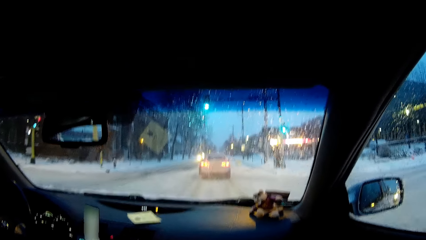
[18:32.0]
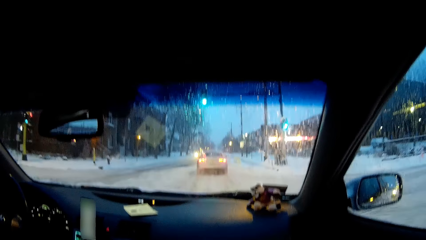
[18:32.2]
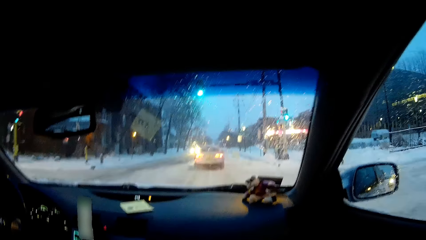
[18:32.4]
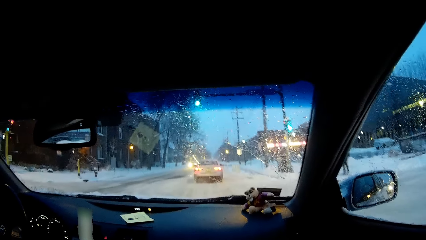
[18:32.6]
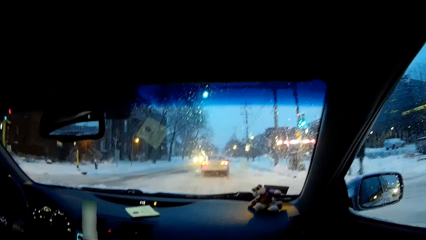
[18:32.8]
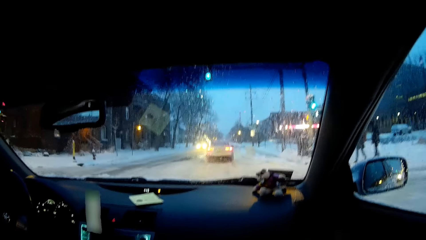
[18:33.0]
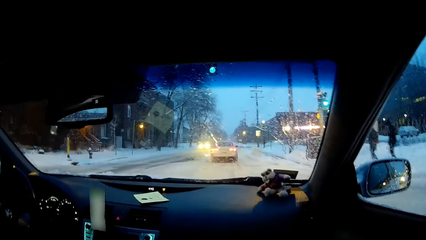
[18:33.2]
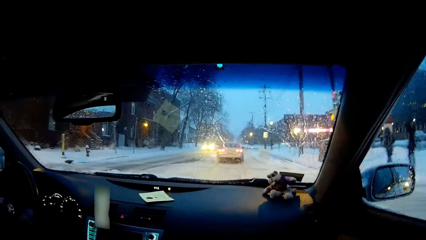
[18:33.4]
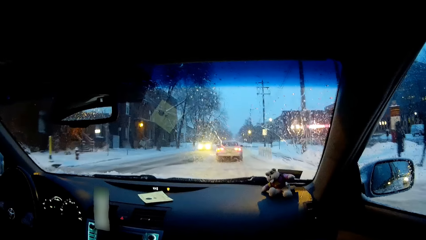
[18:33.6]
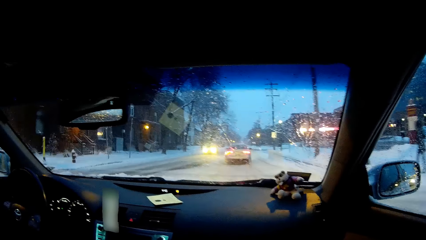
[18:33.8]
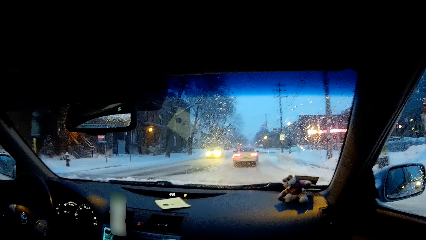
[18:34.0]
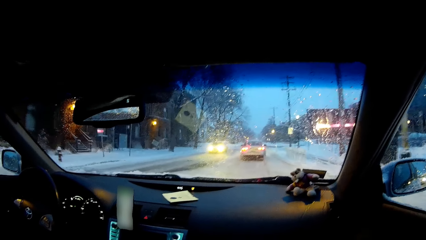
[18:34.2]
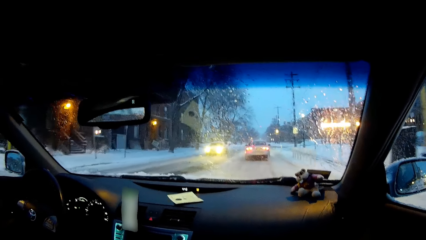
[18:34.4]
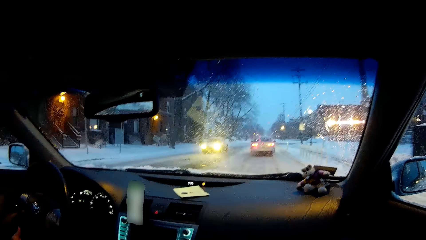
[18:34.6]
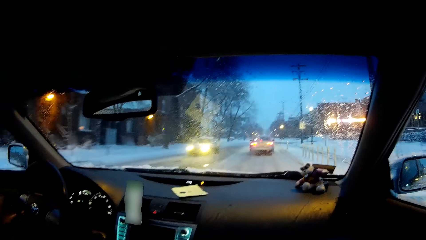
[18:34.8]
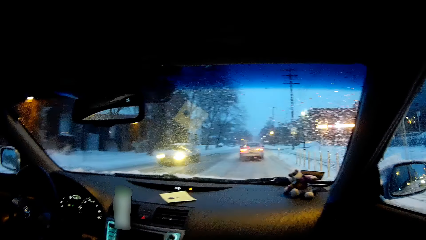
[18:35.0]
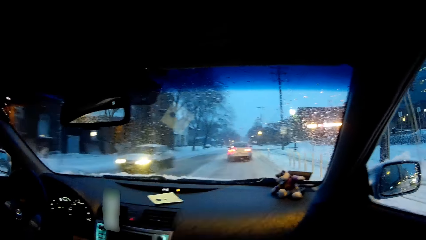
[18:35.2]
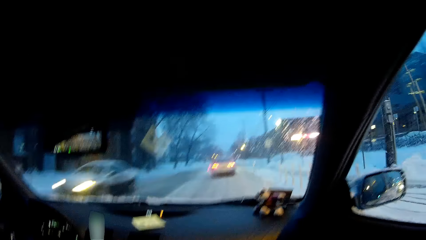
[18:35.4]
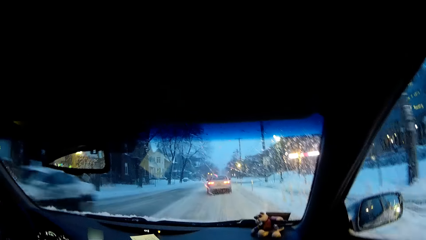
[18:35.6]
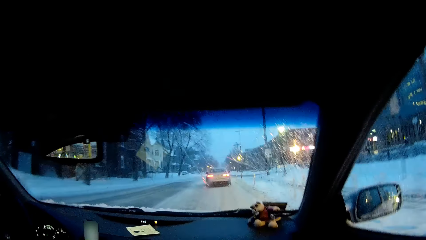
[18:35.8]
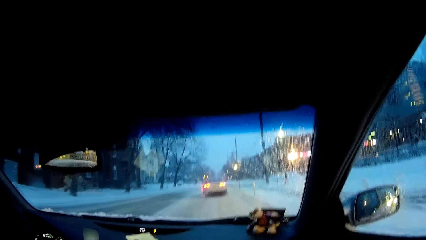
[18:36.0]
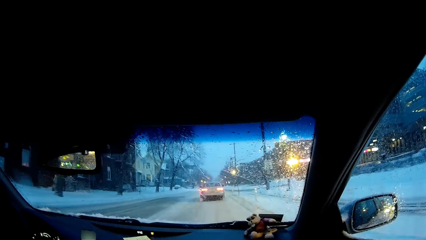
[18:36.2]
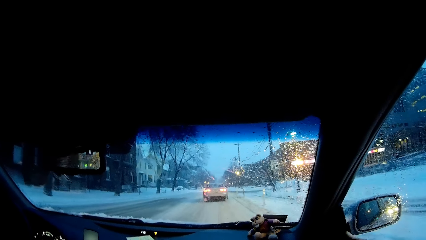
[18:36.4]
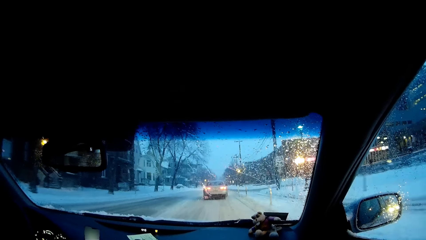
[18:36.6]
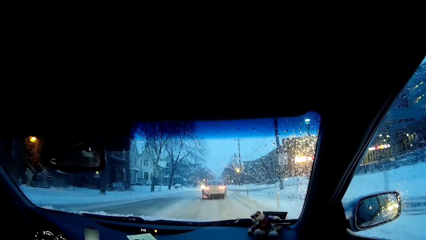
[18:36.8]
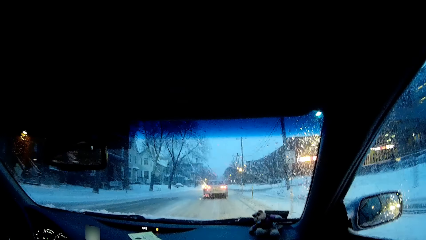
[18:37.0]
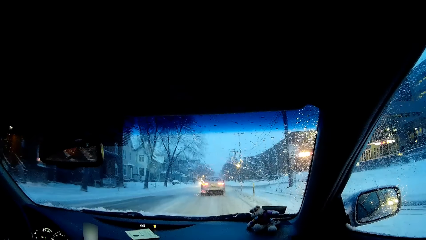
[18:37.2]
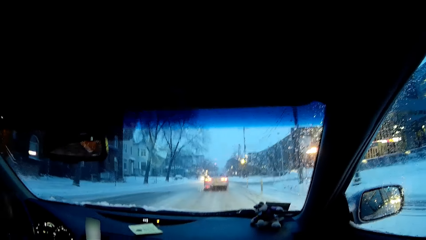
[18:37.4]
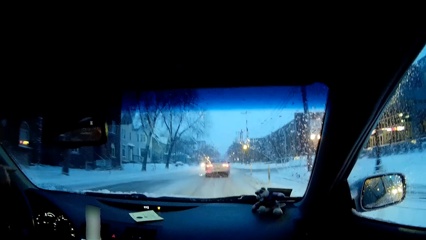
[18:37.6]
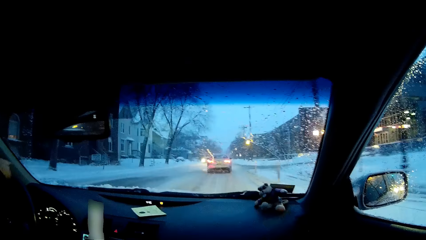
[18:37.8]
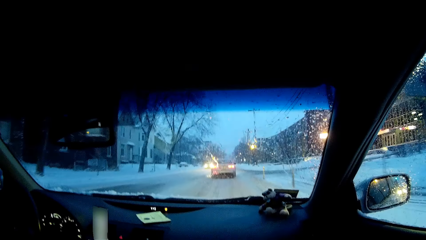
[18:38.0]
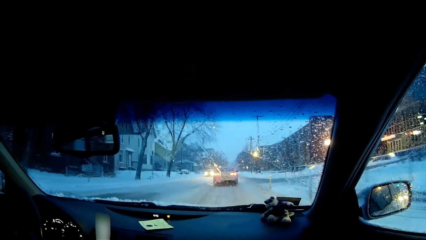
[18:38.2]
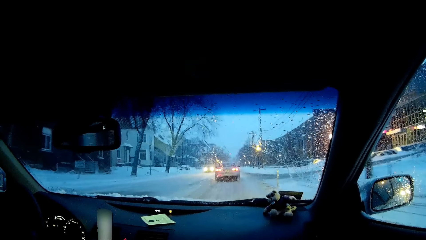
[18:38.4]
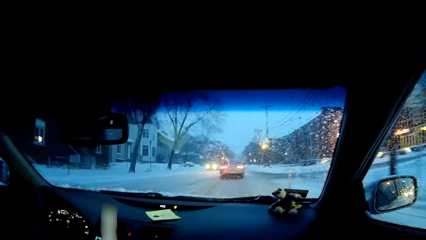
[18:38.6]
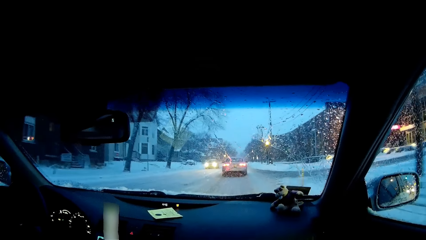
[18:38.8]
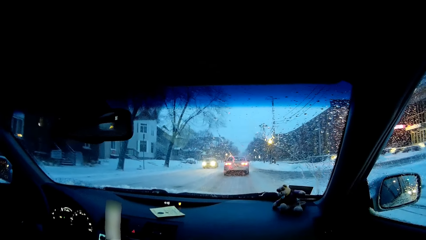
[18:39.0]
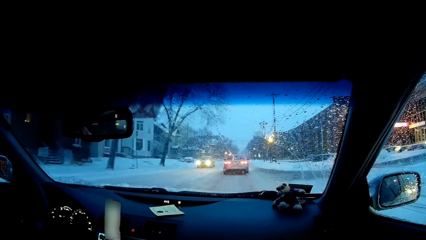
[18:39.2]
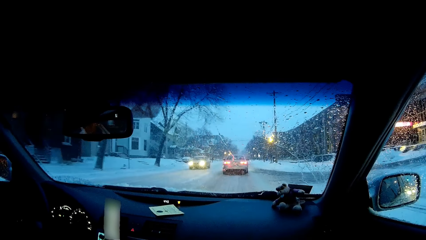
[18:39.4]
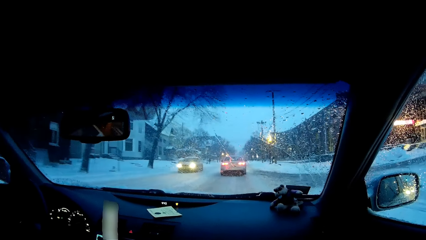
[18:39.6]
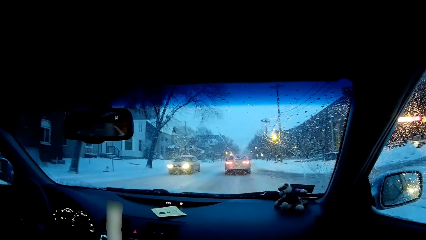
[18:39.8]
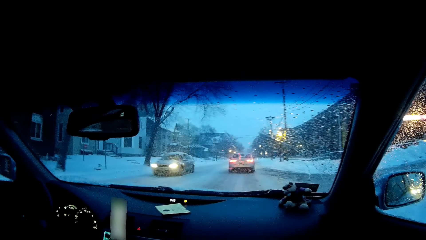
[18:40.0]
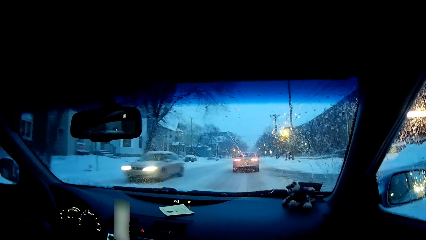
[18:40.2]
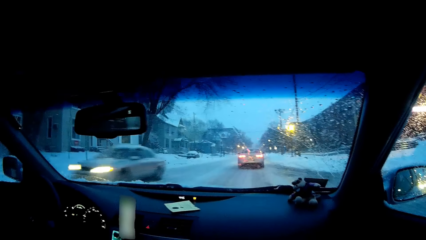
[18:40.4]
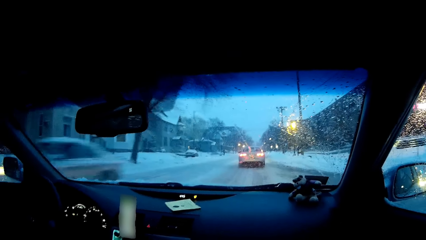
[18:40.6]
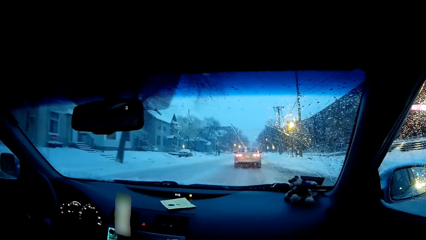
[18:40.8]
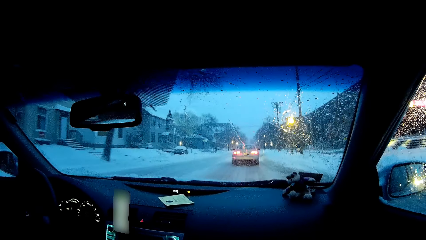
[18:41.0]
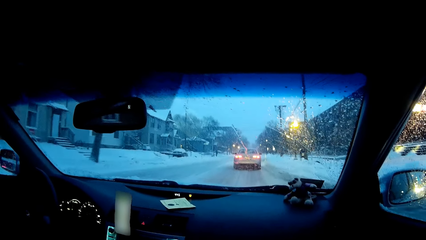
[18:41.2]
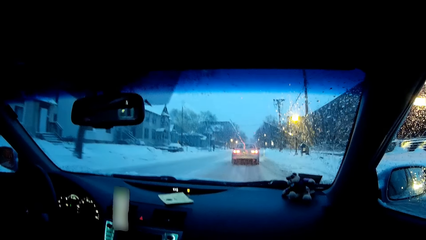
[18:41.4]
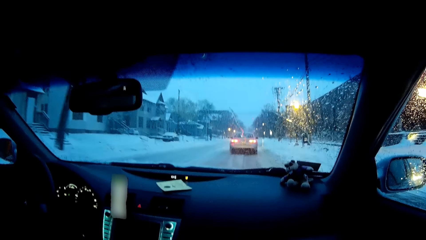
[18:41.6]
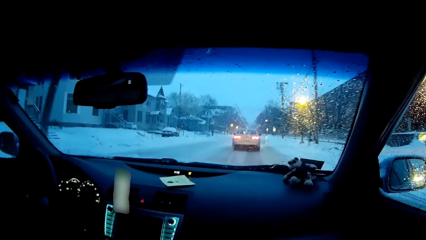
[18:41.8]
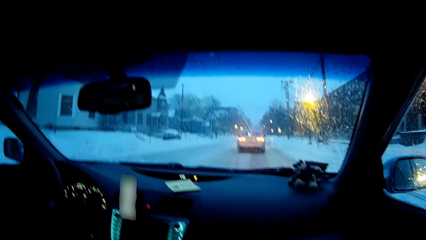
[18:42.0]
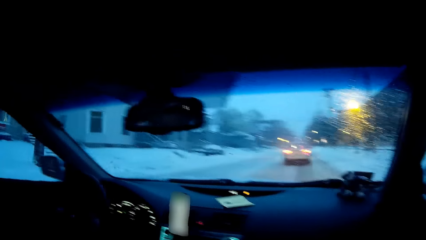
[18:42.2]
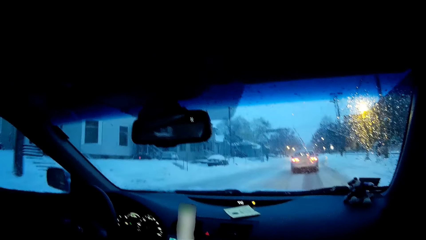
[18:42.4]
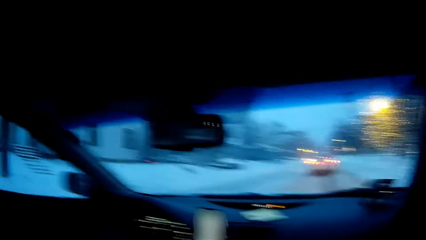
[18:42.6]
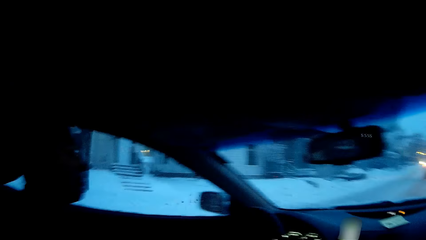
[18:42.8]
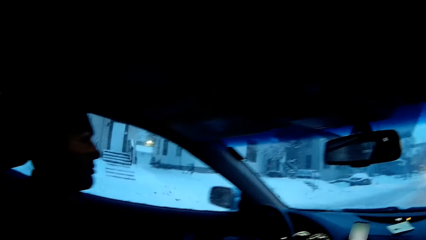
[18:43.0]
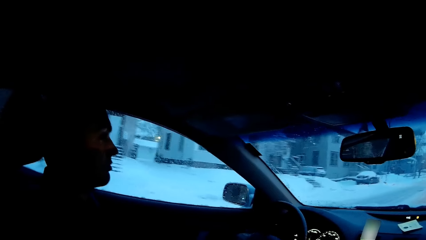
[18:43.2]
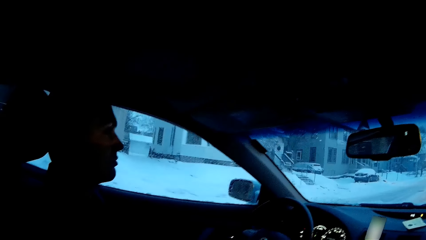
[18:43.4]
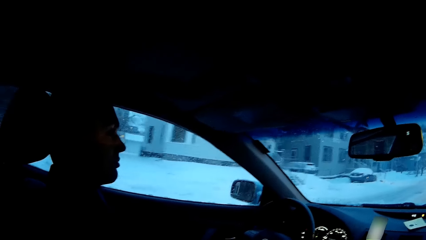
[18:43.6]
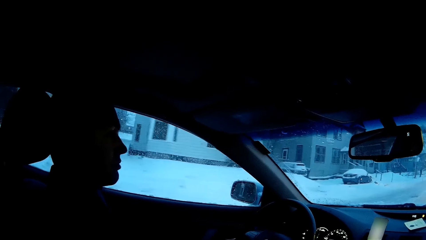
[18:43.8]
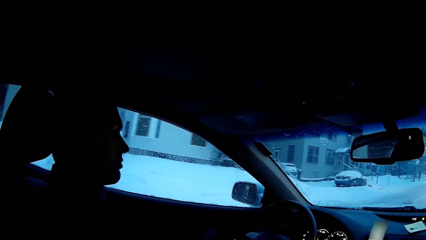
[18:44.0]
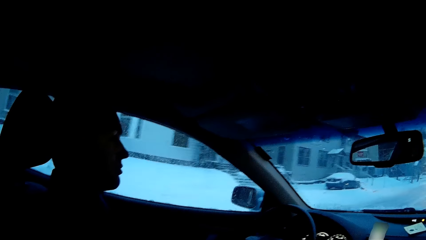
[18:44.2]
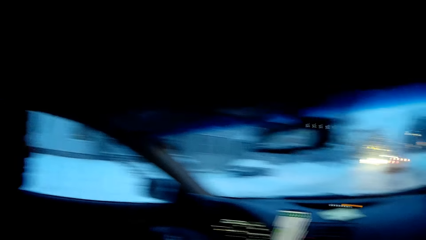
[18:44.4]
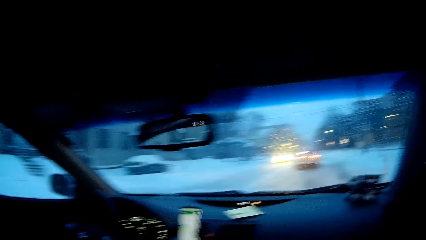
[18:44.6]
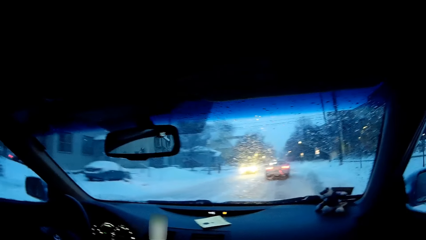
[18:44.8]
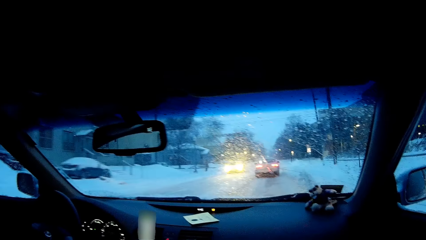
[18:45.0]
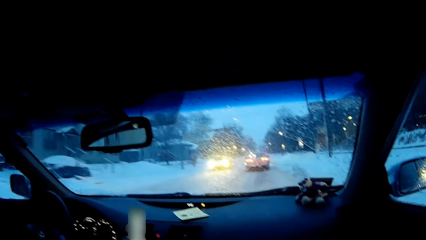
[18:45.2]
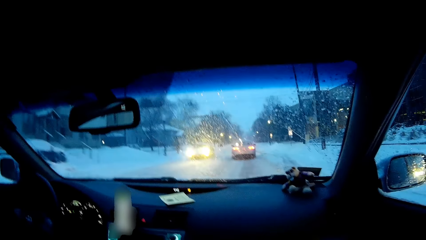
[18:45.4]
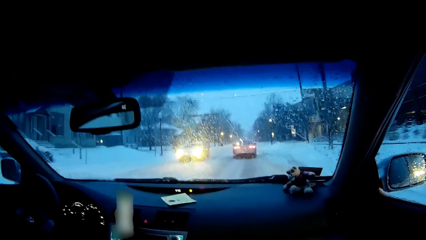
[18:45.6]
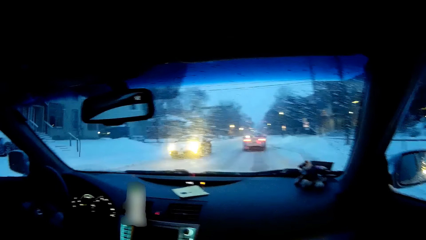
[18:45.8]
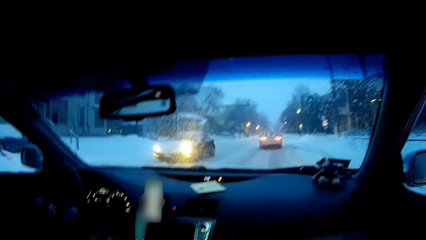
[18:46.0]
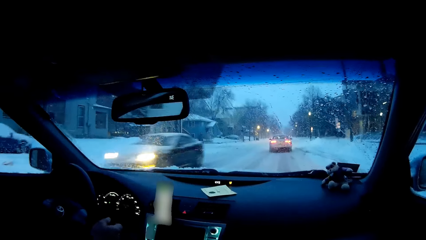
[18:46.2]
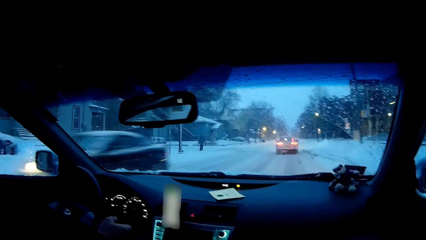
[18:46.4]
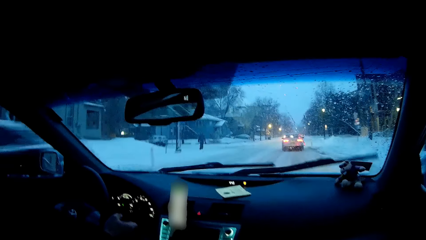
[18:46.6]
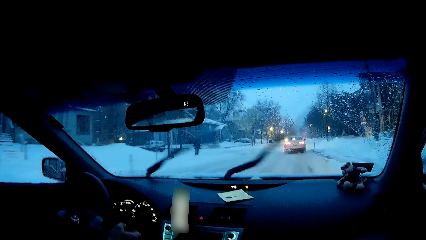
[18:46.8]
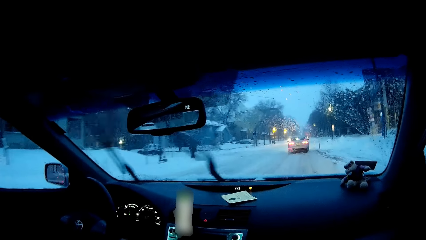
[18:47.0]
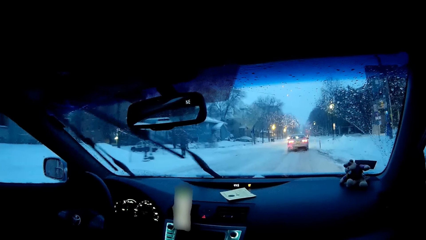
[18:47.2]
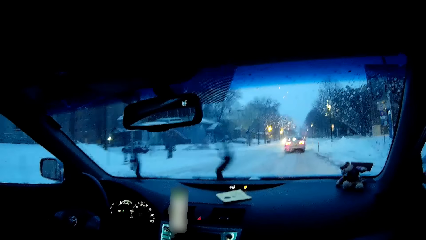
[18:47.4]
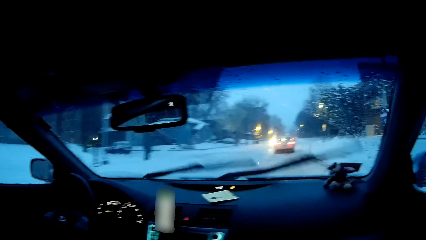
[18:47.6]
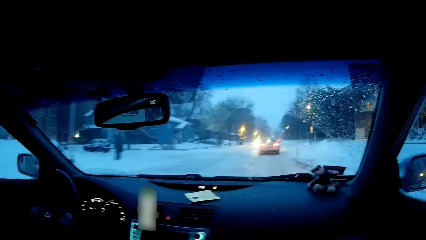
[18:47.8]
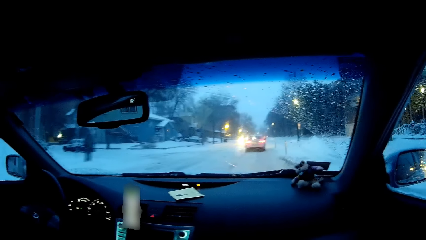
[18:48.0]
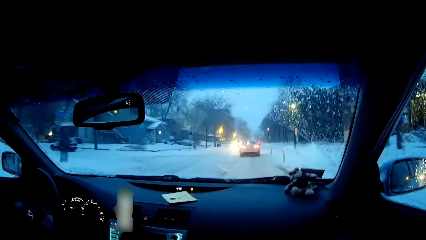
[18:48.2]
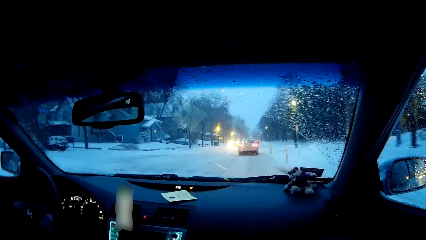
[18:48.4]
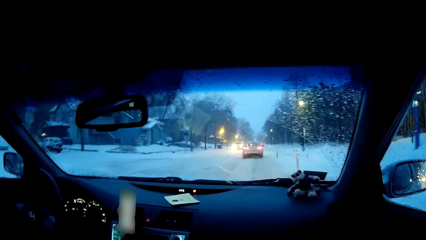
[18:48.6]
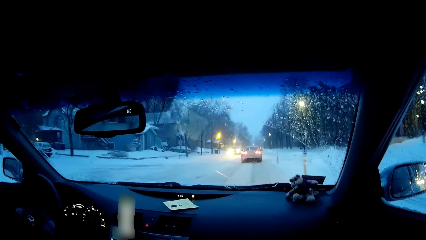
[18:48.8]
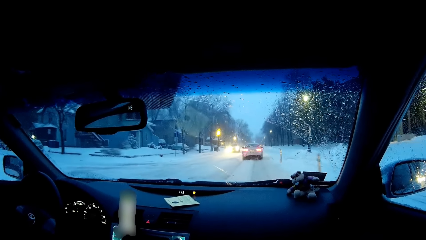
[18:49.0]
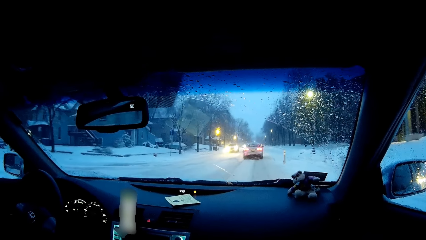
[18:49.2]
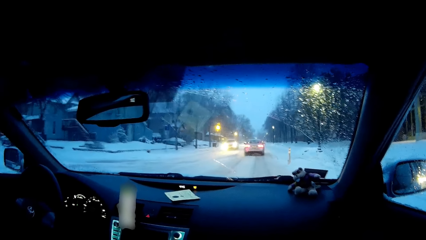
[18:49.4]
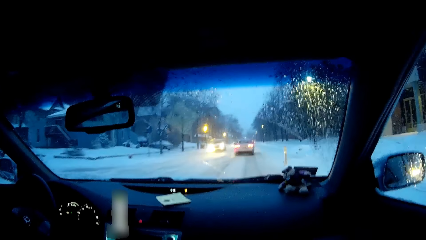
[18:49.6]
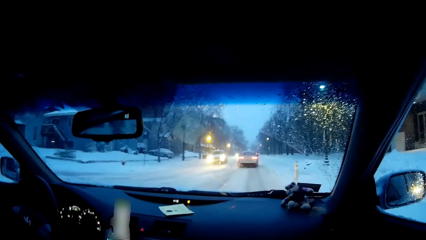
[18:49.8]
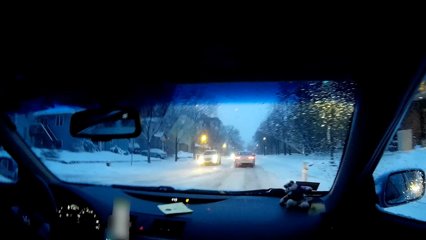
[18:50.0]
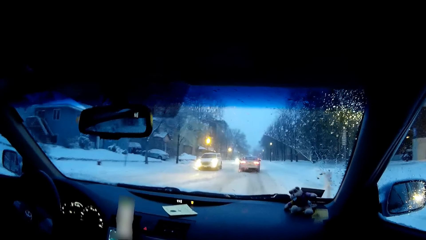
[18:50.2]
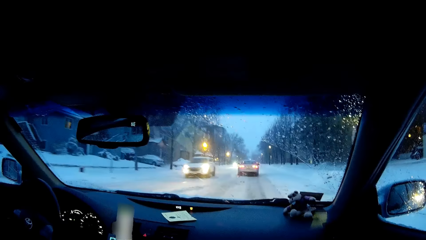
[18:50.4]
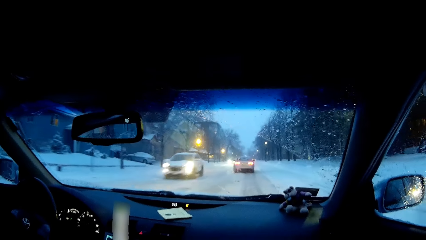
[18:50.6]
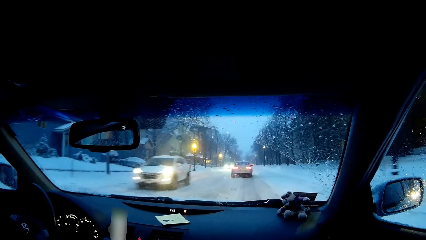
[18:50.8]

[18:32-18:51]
The camera wearer looks at a man. They look forward. The man drives on the road. He turns on the car wipers. He drives on the road.
